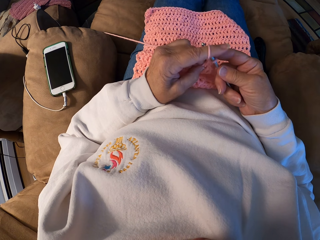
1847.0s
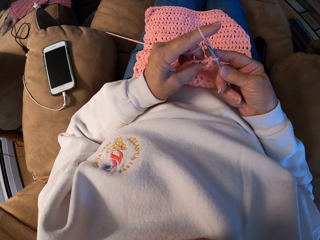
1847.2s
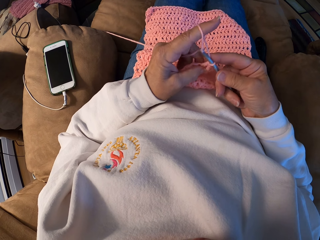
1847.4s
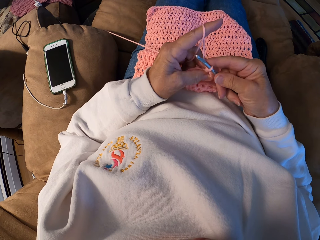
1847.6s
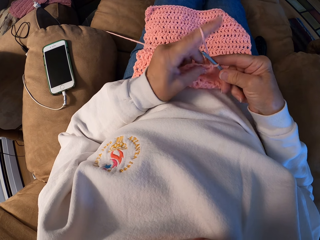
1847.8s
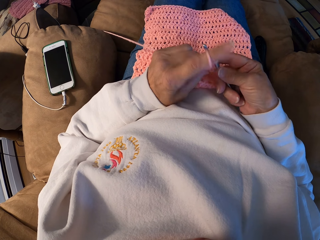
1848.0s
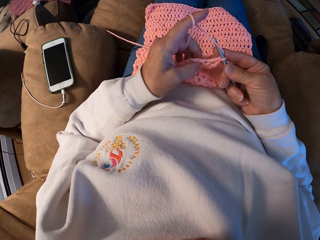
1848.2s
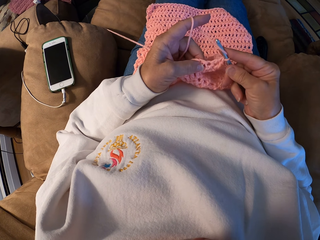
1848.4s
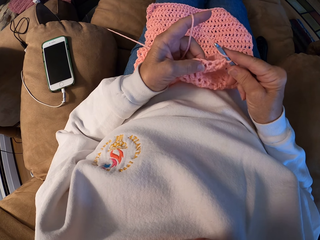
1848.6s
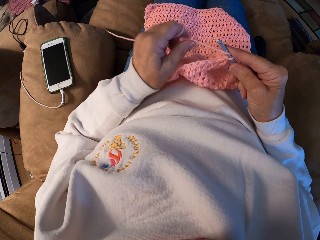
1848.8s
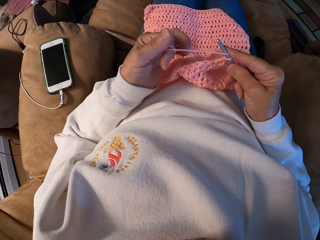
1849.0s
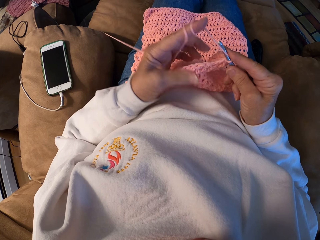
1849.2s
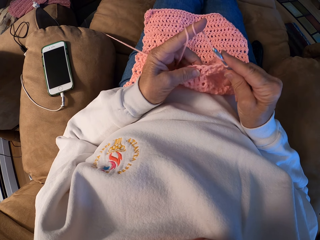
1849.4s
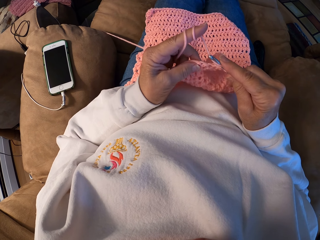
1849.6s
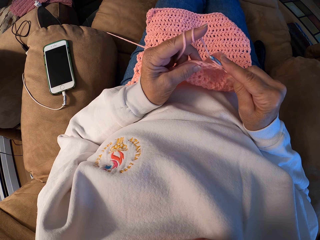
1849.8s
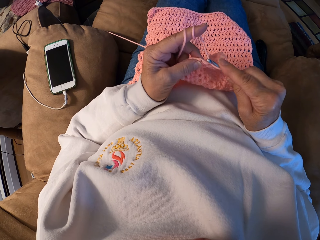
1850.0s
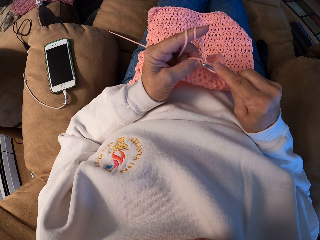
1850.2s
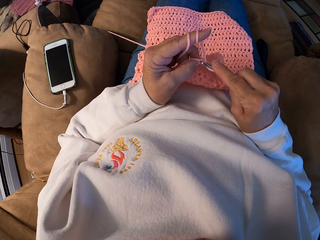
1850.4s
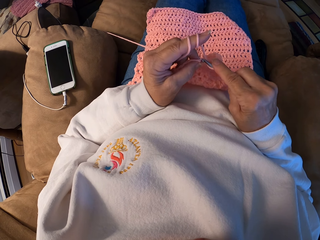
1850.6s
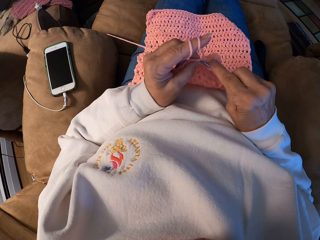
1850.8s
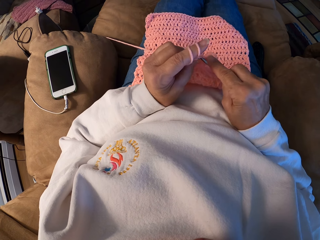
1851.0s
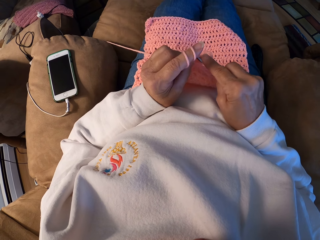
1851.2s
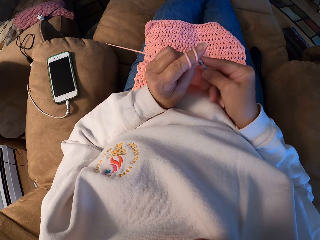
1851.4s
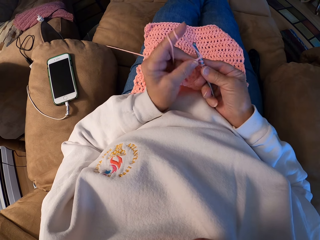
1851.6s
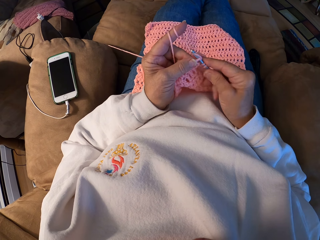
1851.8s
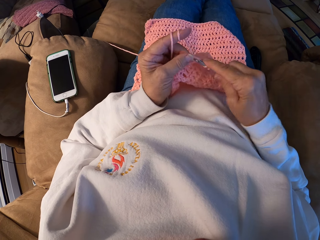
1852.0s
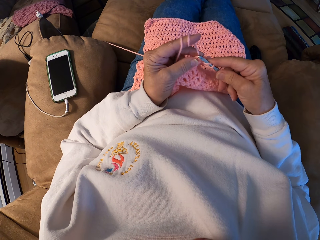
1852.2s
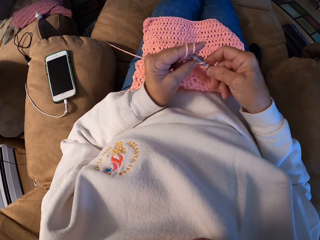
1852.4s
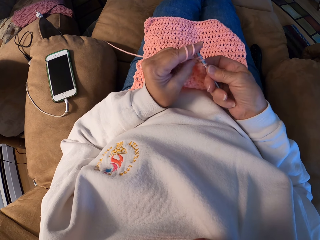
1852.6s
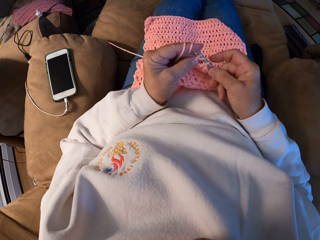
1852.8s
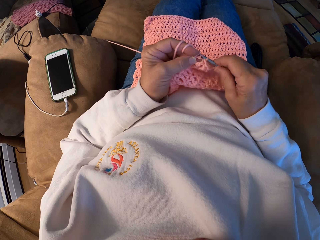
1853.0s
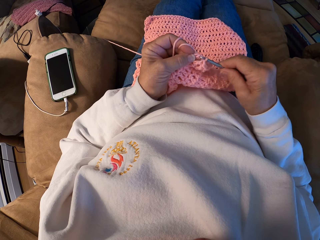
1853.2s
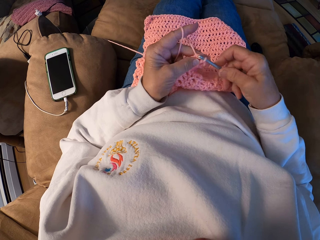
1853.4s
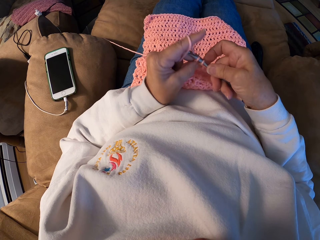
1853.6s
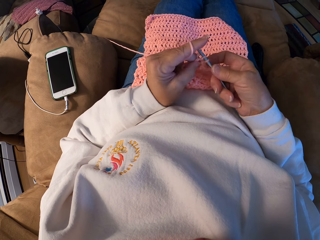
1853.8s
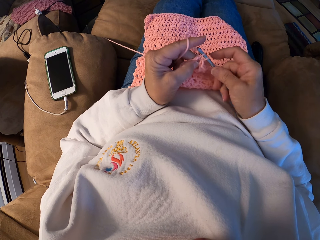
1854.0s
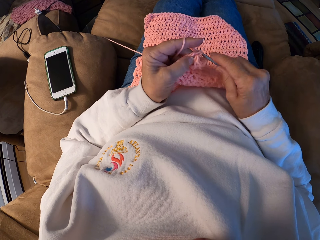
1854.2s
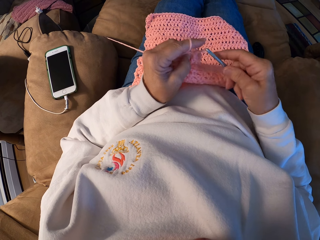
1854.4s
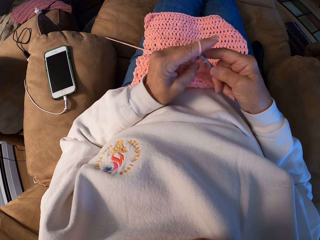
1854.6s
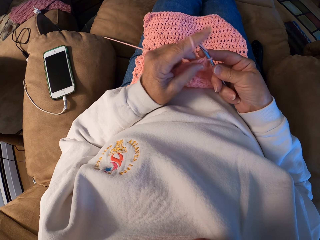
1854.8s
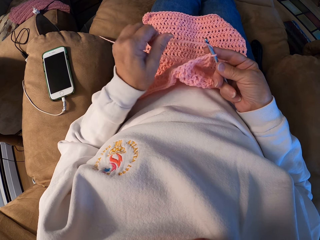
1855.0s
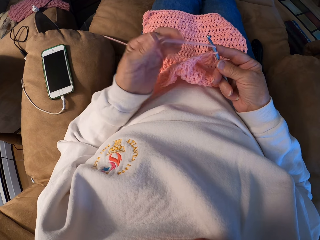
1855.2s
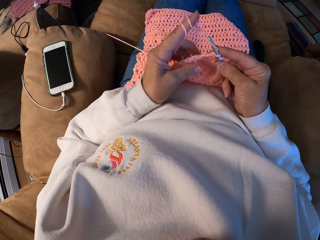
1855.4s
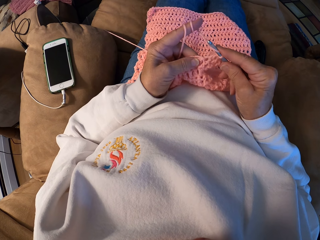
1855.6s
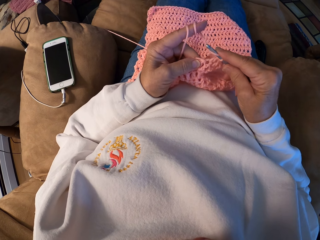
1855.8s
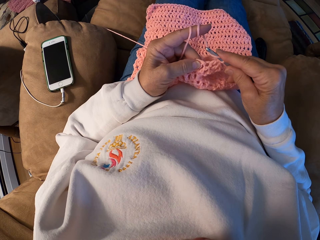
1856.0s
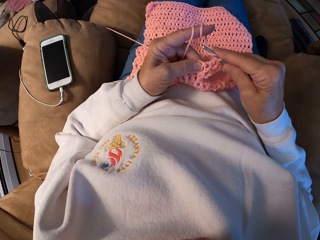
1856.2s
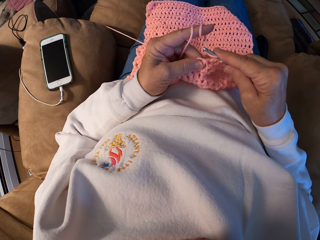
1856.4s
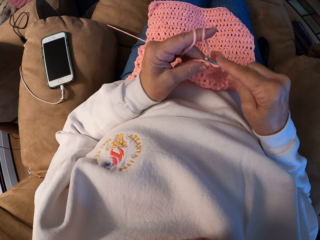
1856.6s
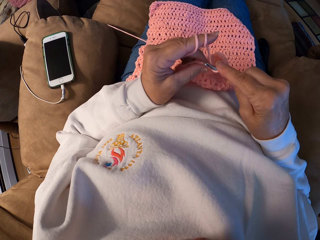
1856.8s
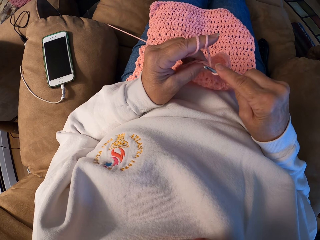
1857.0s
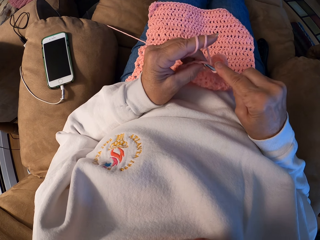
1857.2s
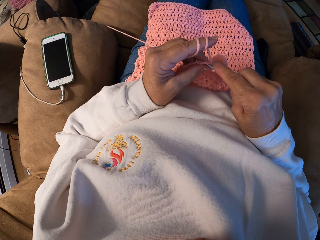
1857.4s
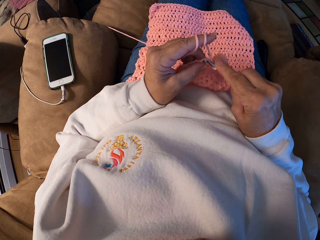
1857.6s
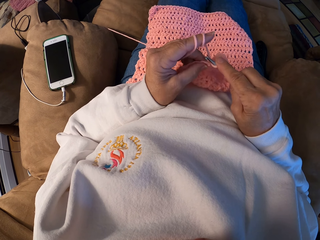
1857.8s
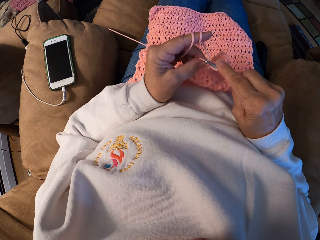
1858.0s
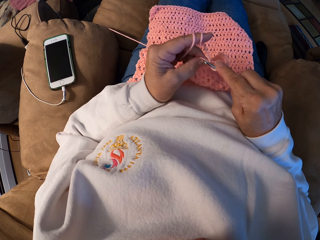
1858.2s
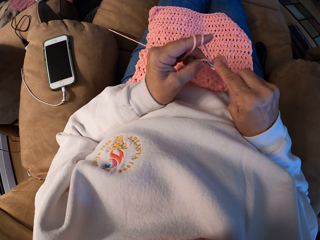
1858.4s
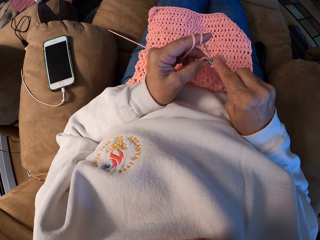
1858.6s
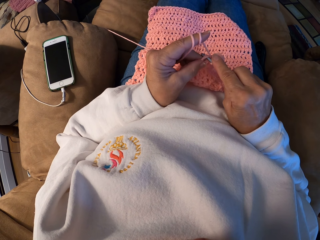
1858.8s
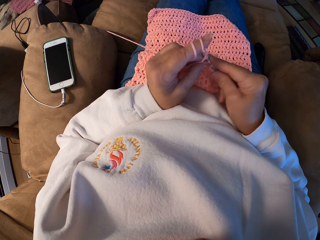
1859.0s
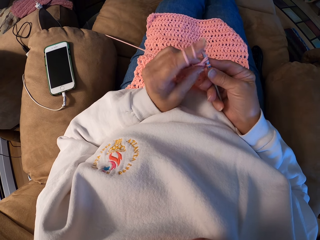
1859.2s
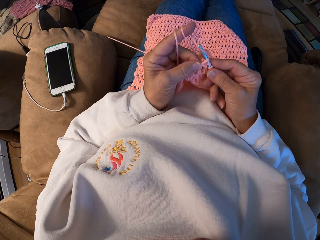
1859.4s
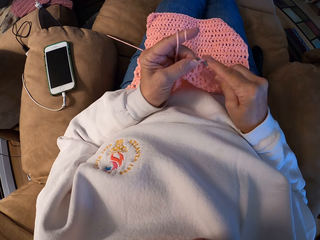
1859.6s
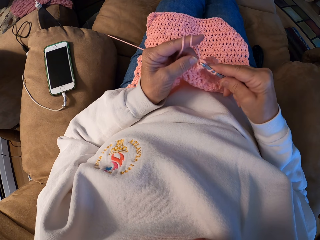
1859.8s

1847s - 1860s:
The camera wearer wraps a knitting yarn thread on her left index finger. She knits a garment using a knitting needle. She wraps the knitting yarn thread on her finger. She knits the garment using the knitting needle.

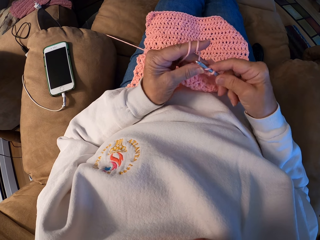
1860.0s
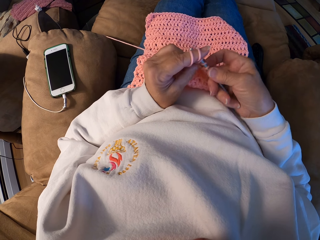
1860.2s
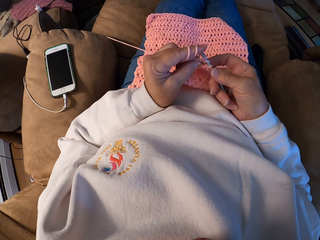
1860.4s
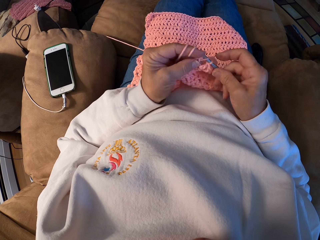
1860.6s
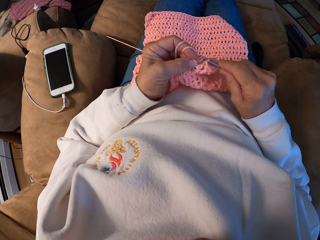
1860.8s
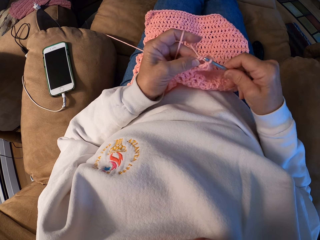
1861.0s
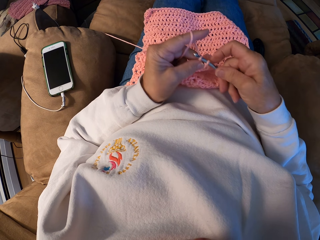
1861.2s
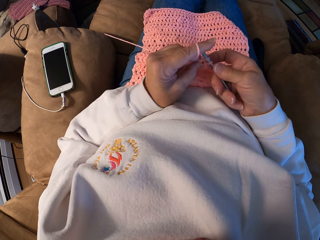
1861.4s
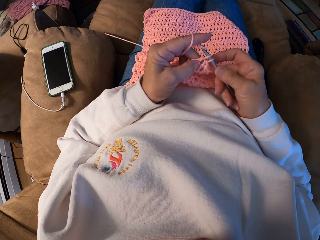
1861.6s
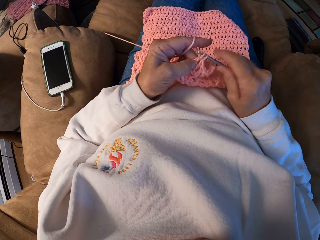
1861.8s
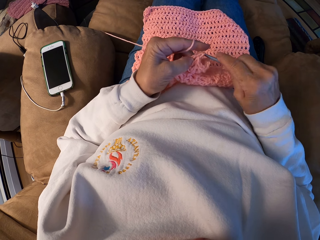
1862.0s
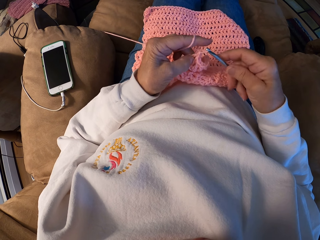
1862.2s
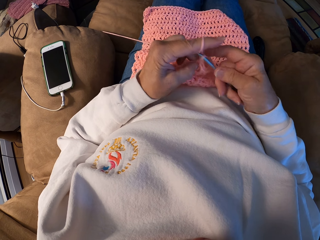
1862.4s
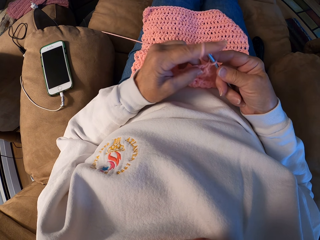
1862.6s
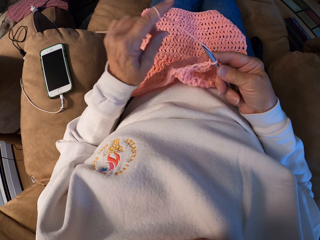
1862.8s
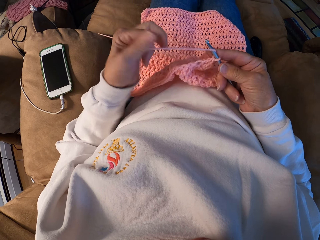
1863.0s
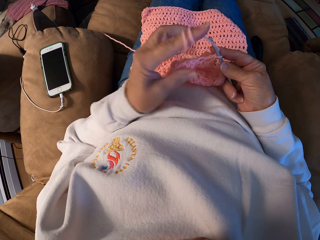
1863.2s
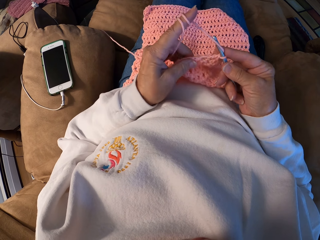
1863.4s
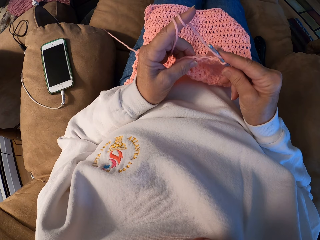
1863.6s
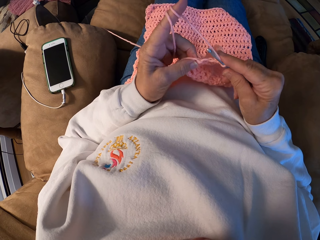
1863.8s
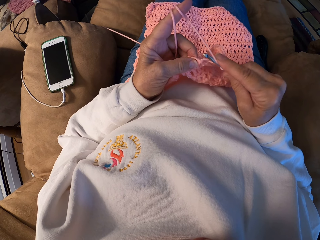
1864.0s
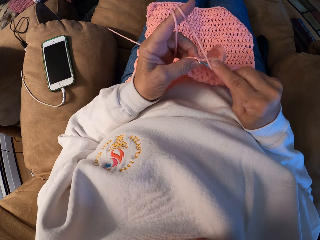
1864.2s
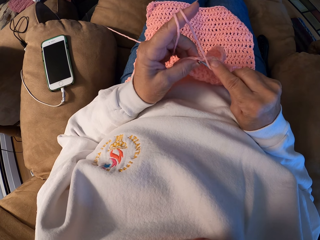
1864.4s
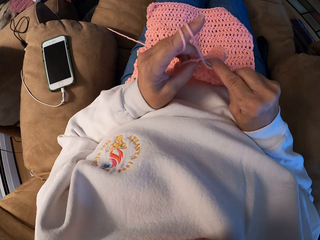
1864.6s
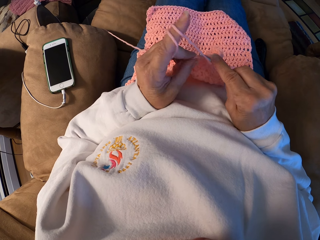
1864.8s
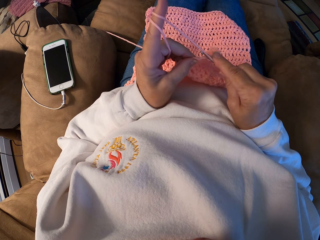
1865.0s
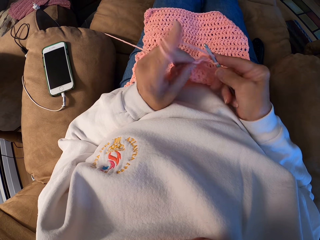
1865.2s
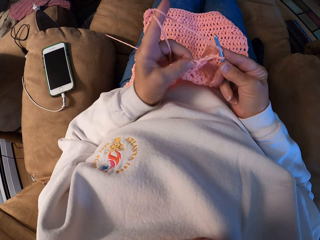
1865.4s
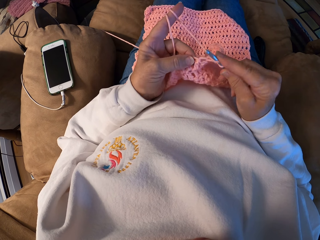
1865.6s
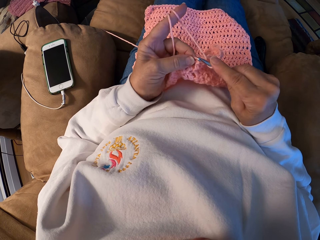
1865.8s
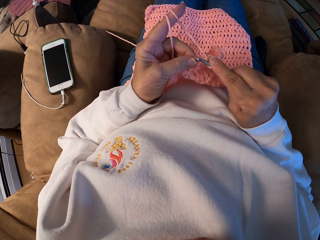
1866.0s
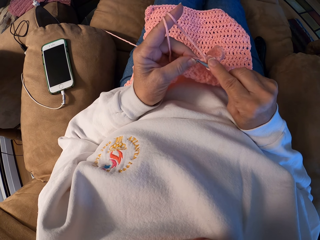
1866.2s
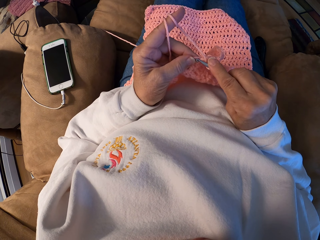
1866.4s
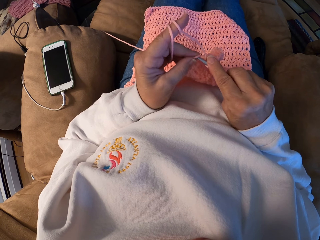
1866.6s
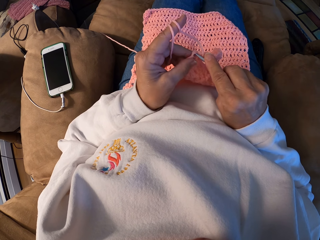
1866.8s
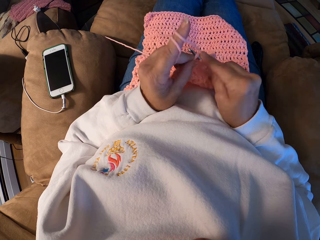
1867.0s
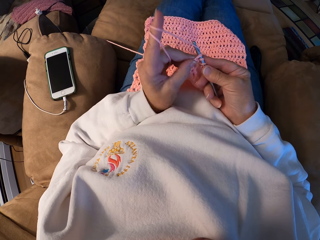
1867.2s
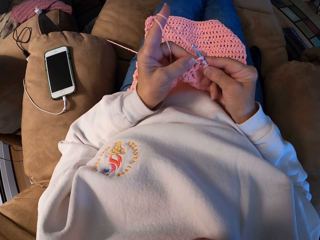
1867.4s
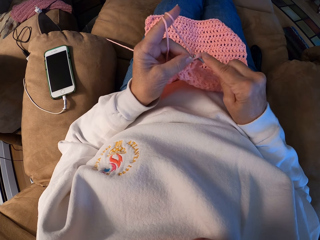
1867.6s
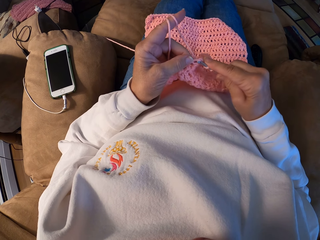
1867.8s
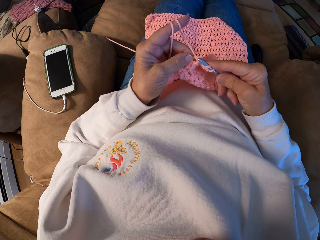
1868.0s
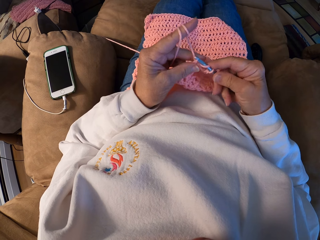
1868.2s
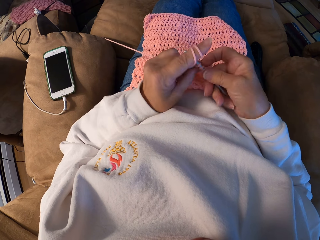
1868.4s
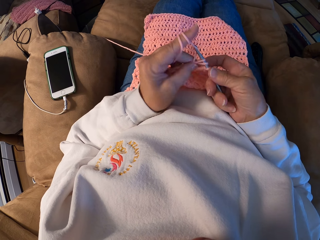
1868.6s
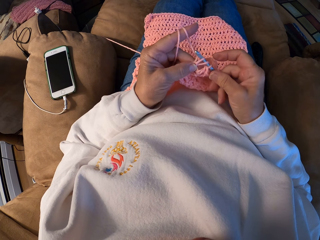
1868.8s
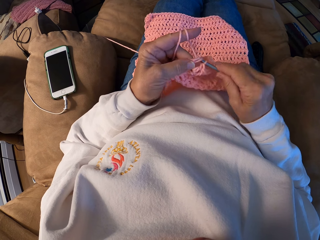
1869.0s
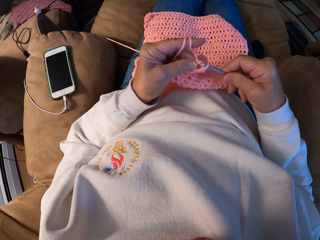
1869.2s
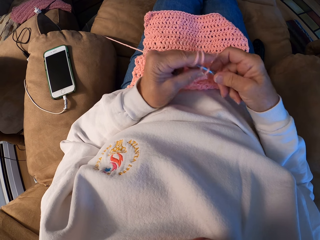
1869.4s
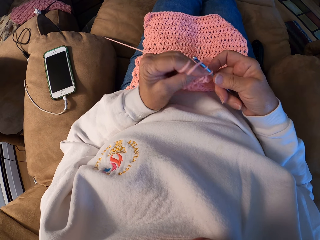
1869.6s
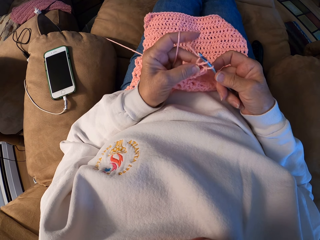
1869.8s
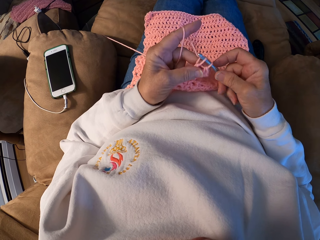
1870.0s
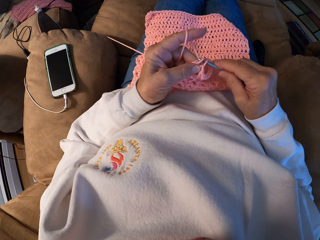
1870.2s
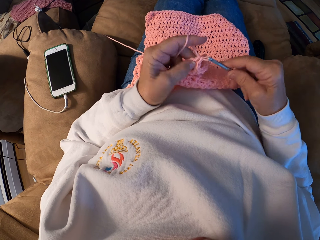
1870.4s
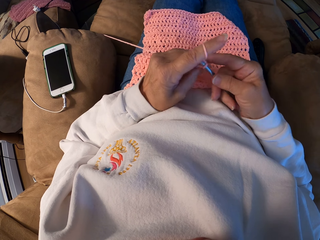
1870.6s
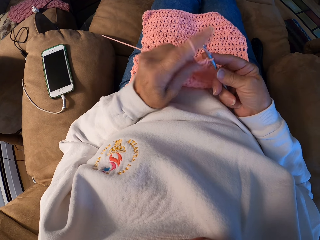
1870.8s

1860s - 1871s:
The camera wearer wraps a knitting yarn thread on her left index finger. She knits a garment using a knitting needle.
